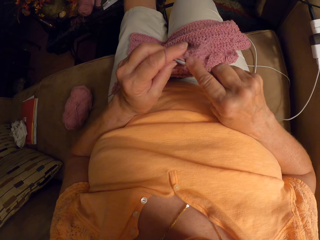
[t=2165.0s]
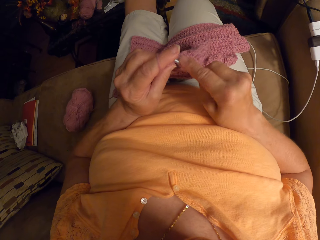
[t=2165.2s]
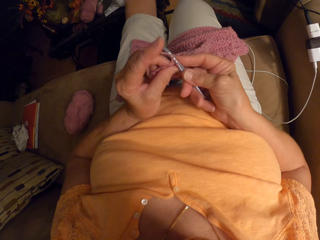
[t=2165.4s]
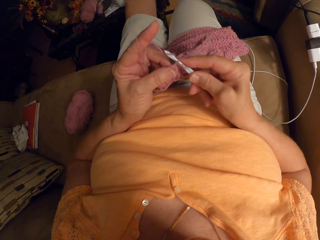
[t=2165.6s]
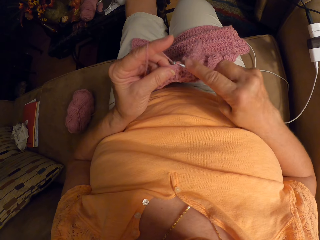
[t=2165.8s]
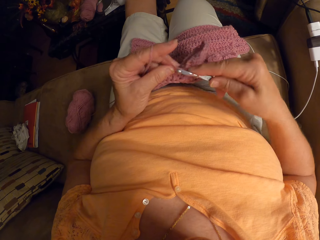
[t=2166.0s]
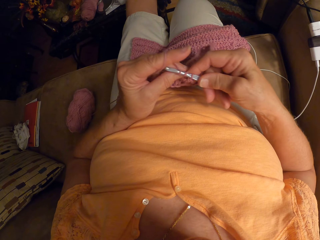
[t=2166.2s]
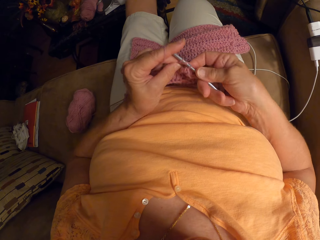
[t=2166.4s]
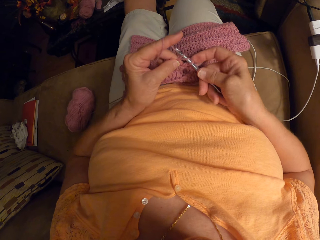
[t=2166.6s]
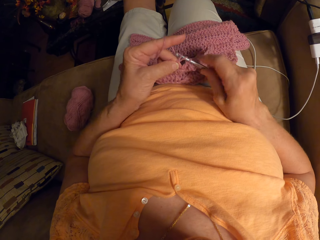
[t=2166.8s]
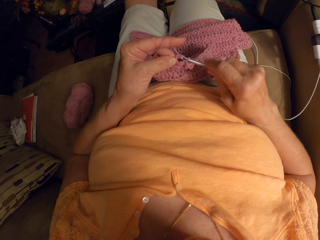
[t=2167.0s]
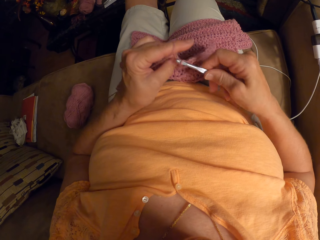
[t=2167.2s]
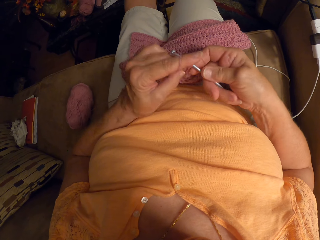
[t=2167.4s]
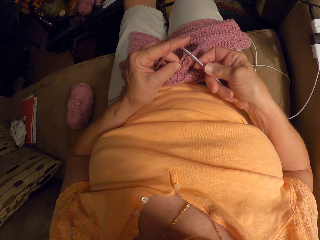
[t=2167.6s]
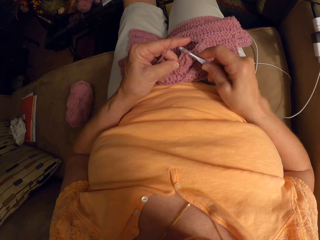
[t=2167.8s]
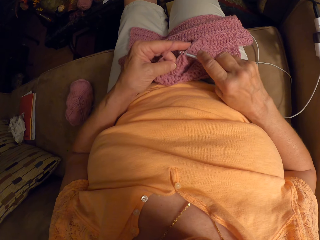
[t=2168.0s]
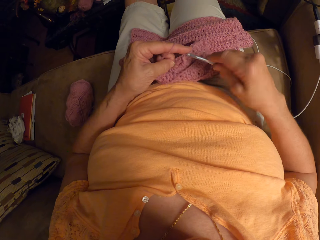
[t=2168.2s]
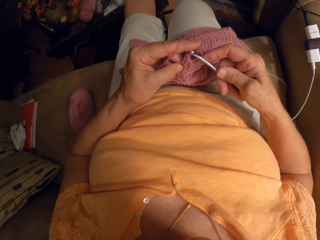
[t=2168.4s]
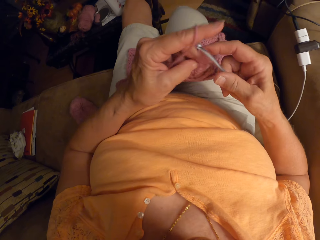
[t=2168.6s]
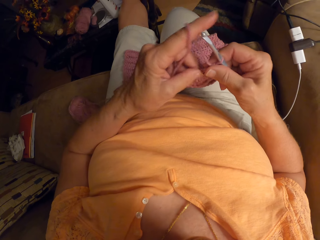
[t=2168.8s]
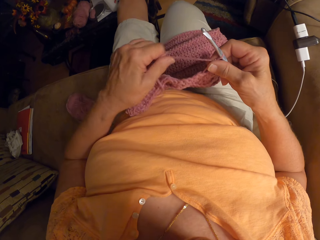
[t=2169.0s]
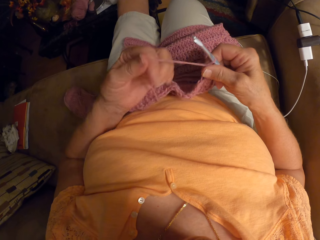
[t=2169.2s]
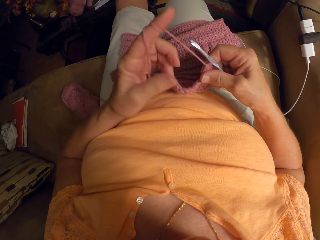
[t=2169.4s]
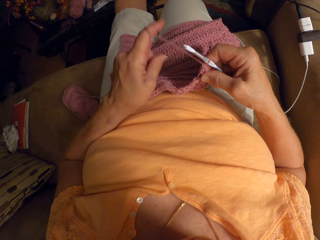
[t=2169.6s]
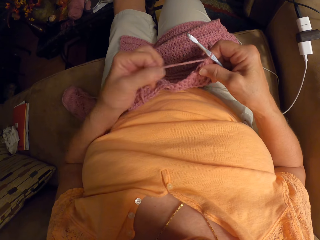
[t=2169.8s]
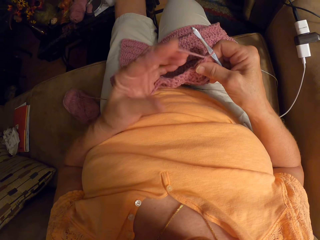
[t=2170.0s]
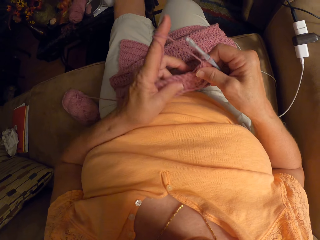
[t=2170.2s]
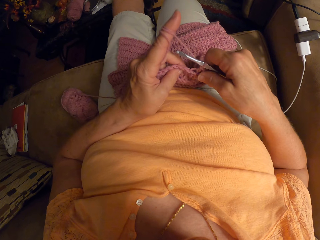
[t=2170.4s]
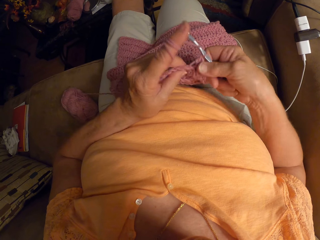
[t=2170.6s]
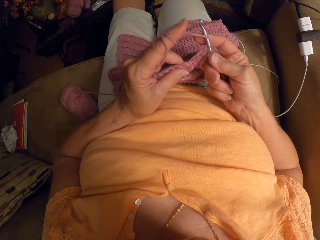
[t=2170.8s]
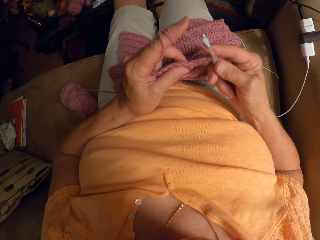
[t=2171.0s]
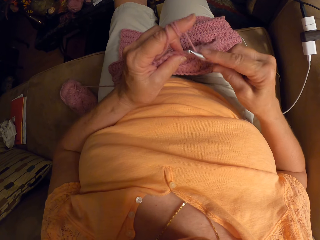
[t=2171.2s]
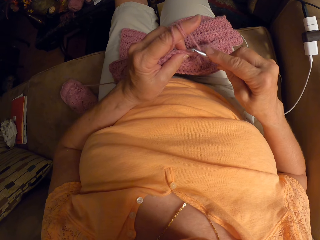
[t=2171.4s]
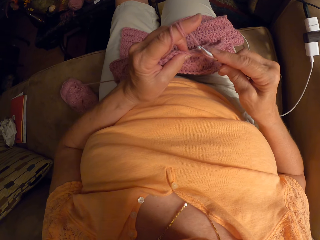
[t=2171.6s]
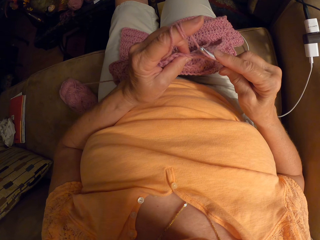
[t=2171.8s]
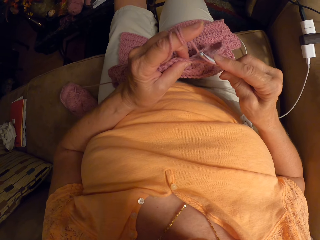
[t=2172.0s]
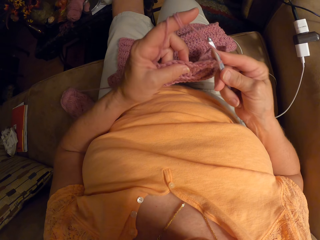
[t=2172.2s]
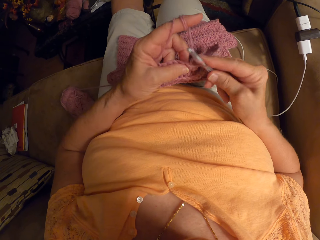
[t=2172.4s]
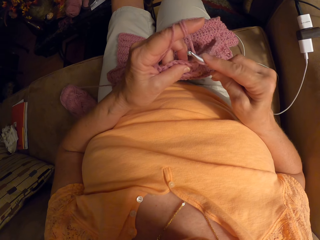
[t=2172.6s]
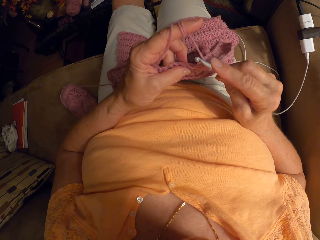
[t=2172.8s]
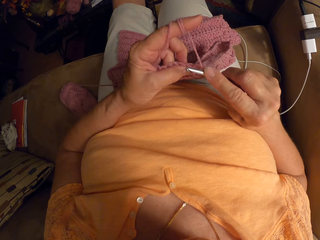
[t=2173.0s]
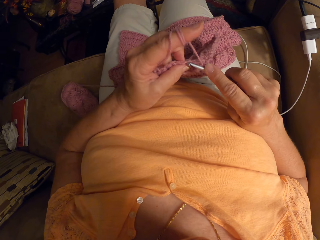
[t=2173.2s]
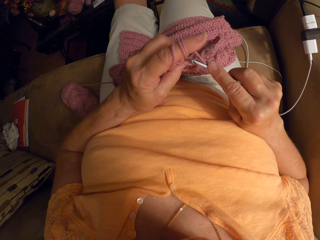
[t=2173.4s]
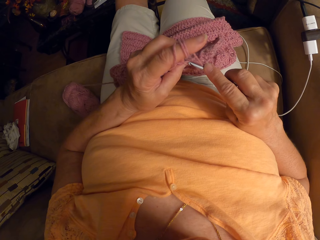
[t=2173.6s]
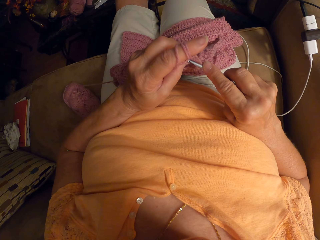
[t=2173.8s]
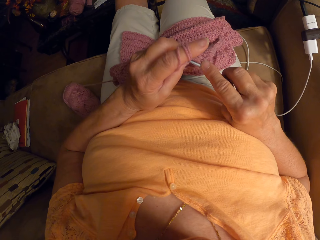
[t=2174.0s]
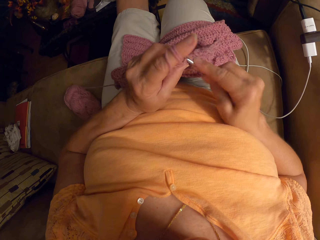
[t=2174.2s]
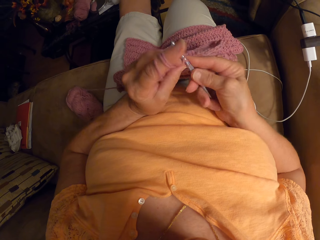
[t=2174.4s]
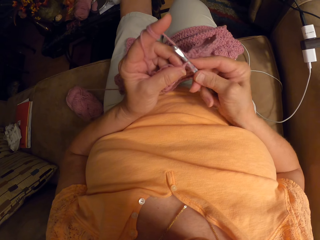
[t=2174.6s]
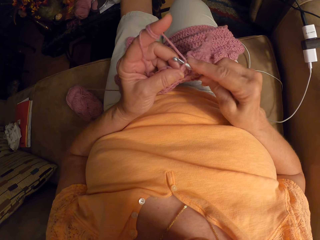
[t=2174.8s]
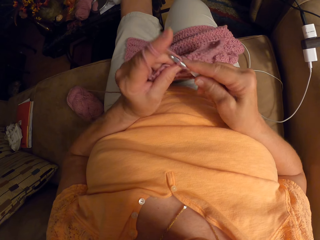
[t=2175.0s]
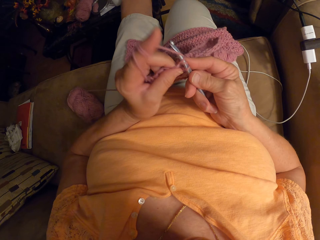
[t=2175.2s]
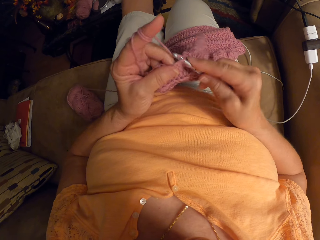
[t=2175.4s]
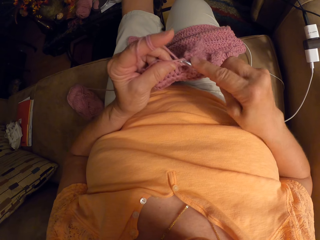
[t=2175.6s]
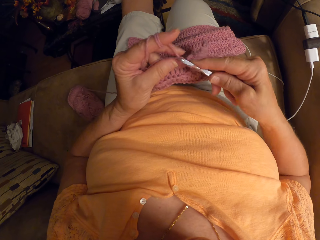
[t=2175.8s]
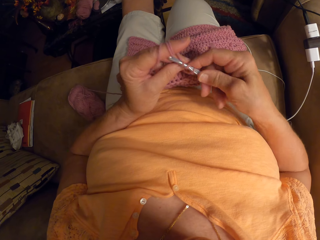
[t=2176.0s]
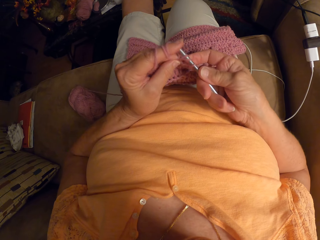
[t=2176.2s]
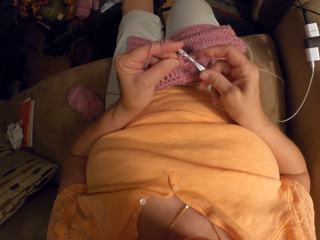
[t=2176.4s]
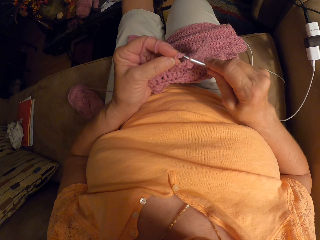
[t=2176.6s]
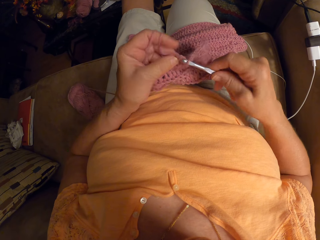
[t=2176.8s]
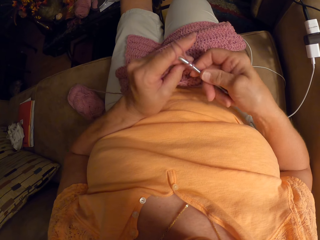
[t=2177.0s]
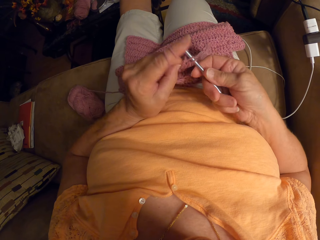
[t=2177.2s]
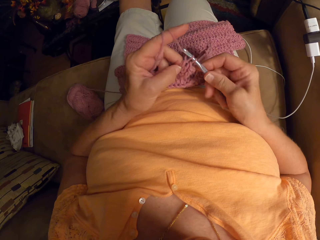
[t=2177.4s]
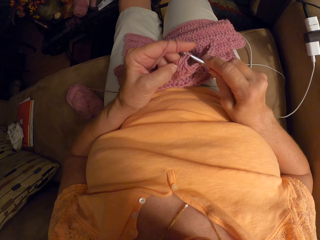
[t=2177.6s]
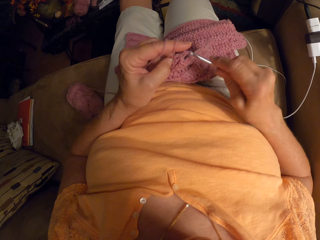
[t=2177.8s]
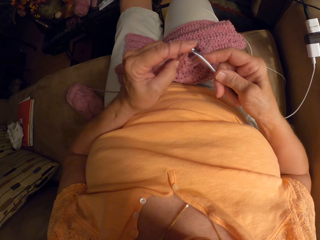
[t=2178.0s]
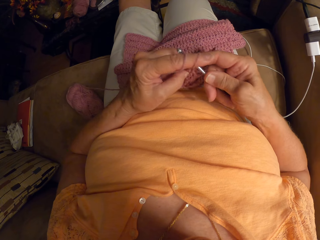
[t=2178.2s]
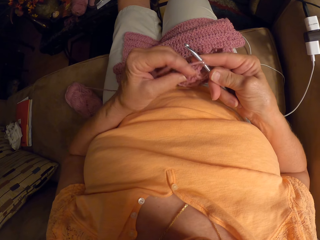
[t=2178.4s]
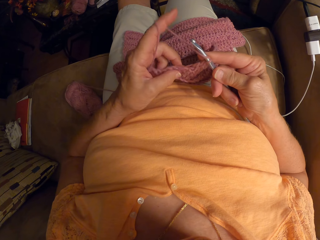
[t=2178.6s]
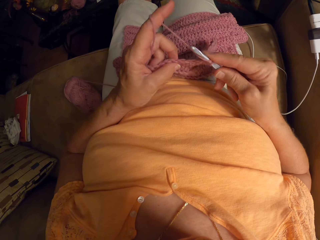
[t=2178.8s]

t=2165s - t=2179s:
The camera wearer stops to knit. She wraps the wool around the index finger of her left hand. She crochets the fabric with her left hand and the crochet hook in her right hand.

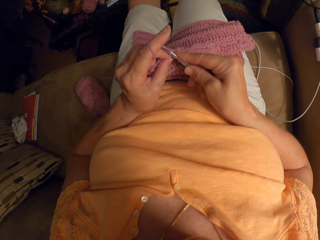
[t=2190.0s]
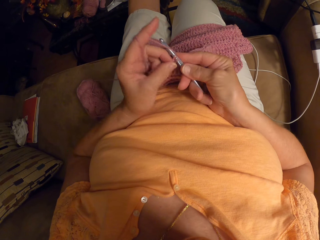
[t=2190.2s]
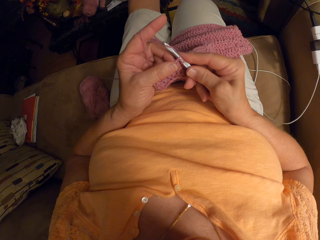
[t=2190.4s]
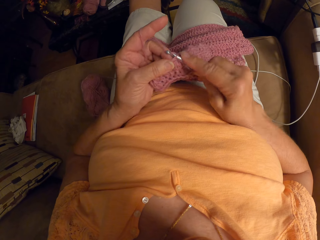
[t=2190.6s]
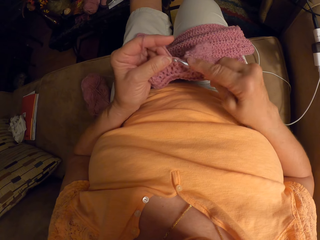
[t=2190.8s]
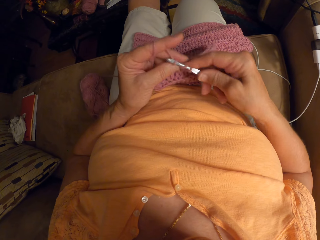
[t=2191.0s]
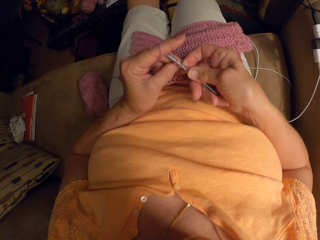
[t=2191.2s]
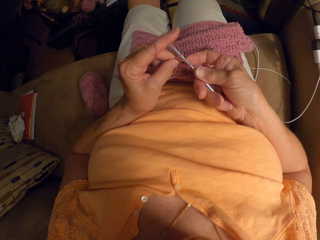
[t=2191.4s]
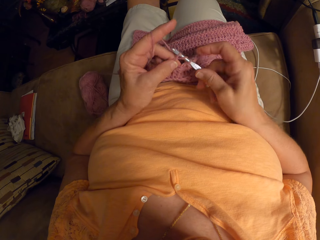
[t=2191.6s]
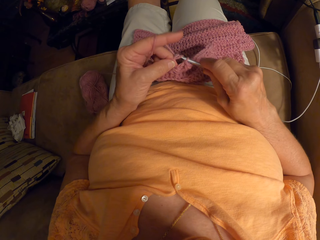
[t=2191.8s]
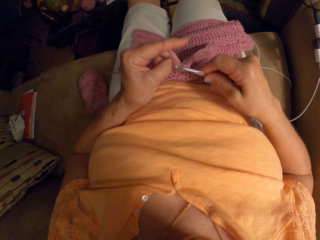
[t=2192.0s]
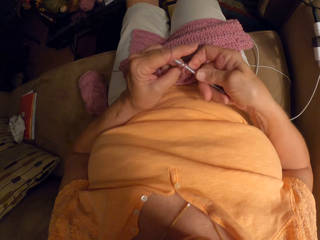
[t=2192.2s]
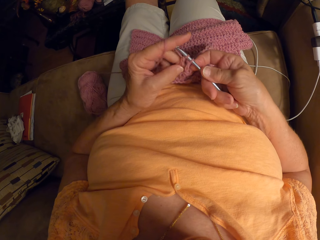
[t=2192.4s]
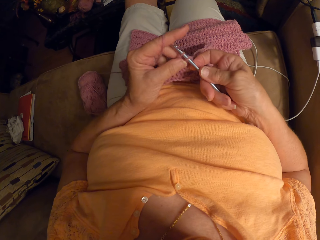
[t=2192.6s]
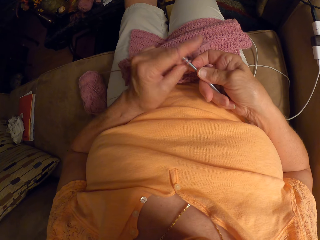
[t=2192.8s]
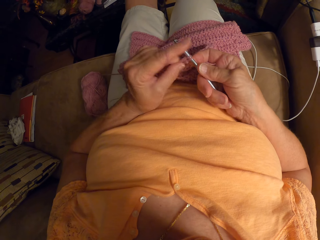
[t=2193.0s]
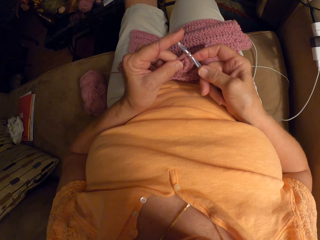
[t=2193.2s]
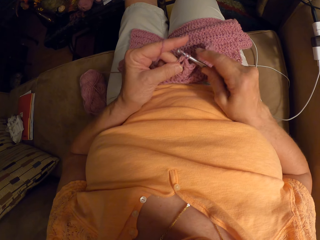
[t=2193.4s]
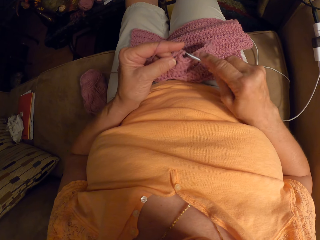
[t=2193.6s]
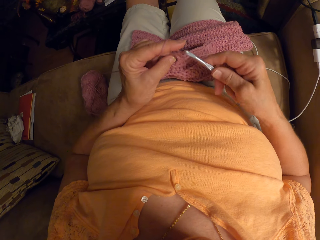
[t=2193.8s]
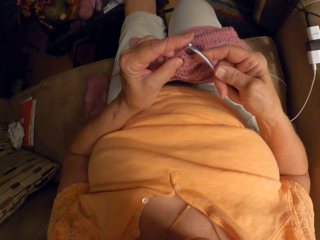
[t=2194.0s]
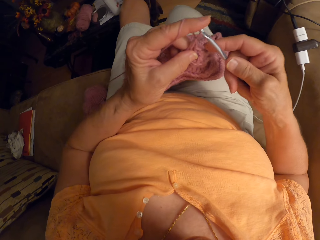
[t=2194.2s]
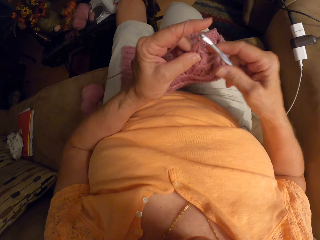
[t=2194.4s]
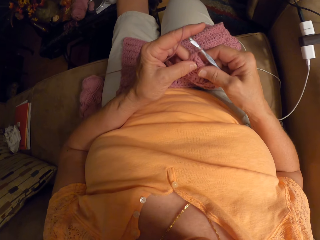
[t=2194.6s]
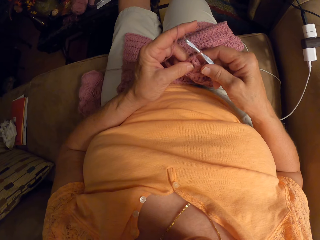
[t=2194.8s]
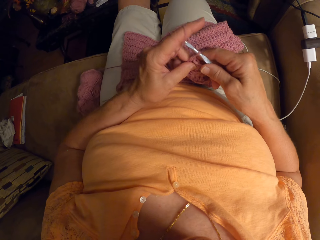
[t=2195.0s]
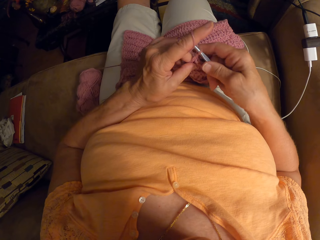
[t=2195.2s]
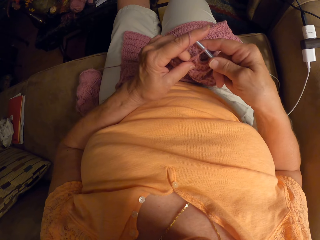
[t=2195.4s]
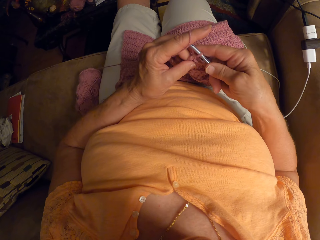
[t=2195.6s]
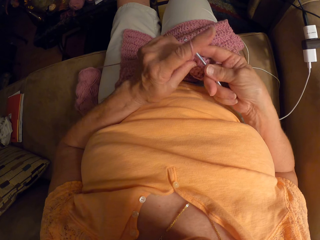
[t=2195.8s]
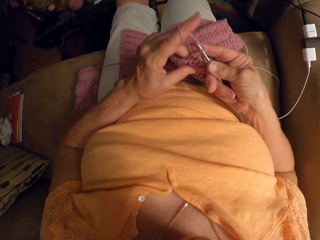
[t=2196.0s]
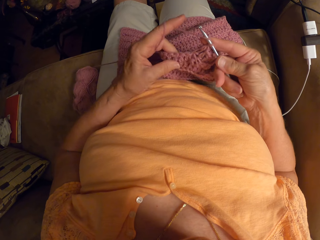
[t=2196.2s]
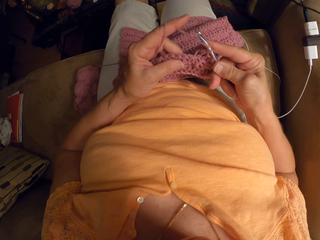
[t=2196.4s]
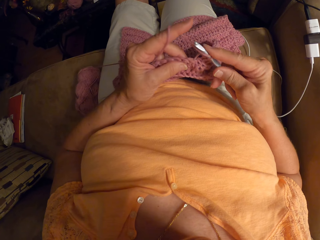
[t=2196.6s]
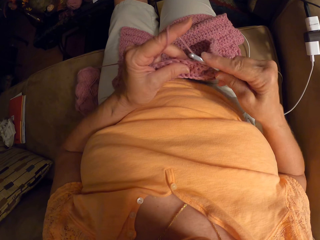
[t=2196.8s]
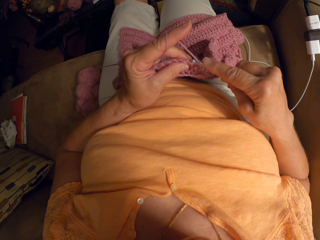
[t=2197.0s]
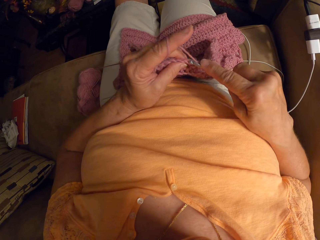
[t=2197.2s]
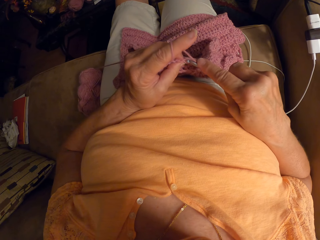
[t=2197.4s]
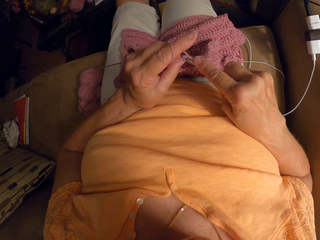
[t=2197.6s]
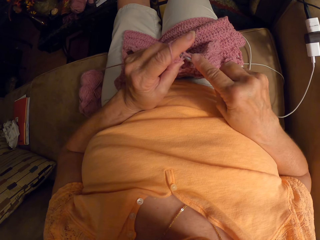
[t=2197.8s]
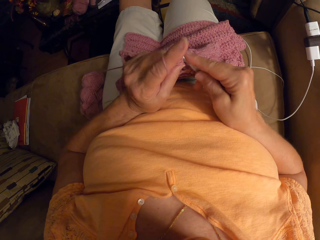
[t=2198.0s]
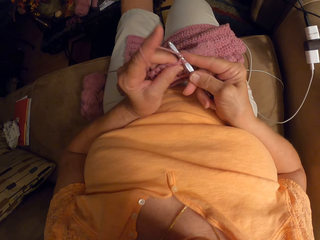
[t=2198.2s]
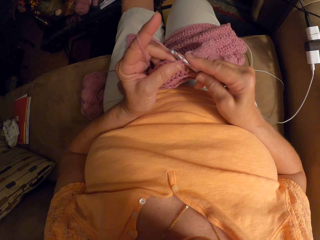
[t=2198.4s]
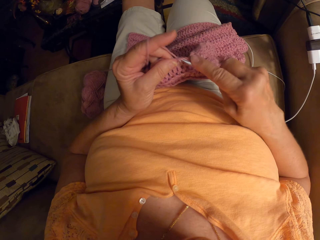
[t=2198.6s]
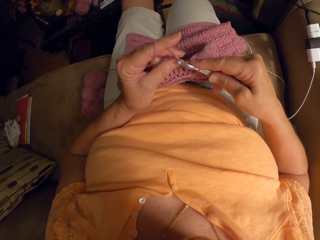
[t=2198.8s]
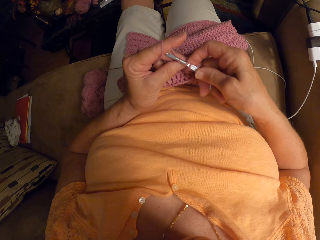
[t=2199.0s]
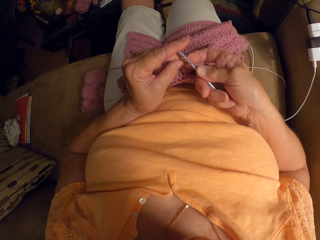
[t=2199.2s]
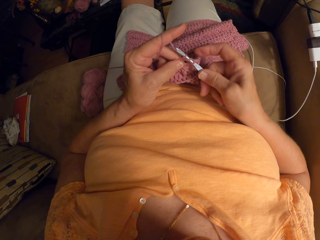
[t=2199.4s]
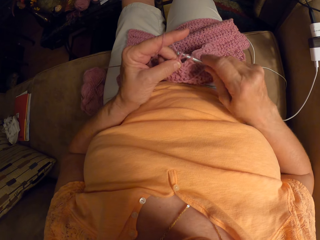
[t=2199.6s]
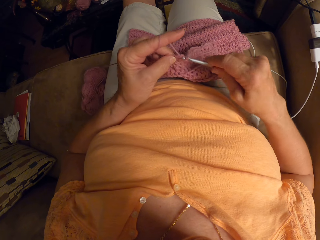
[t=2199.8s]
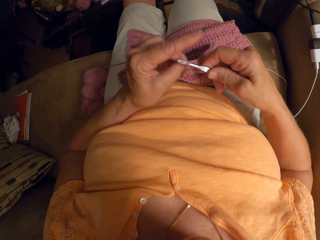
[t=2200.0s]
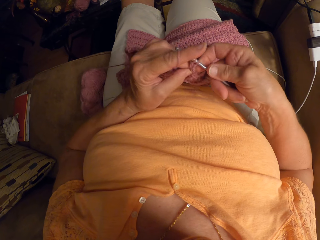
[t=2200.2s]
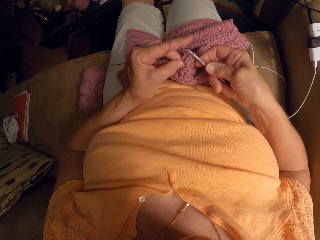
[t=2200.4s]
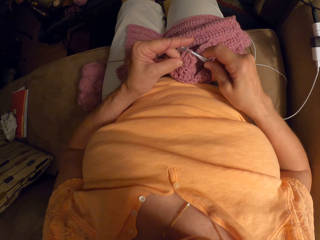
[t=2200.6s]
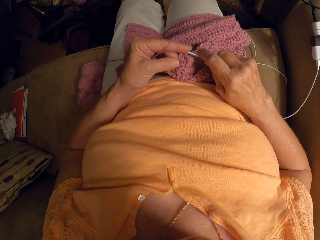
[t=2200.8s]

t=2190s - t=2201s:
The camera wearer moves the fabric. They knit the fabric.
